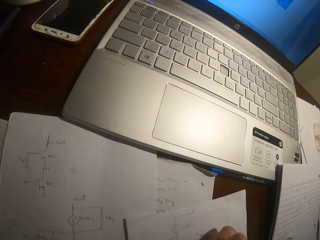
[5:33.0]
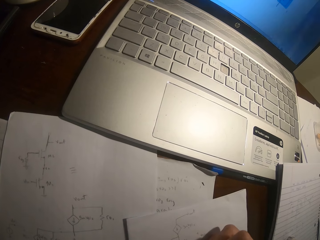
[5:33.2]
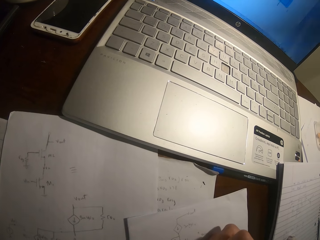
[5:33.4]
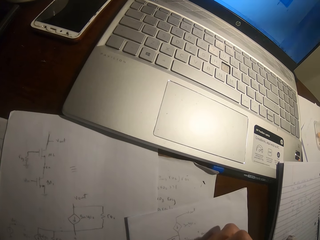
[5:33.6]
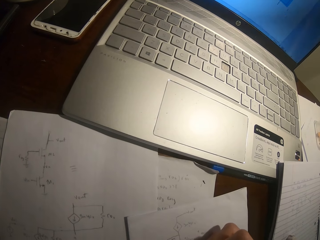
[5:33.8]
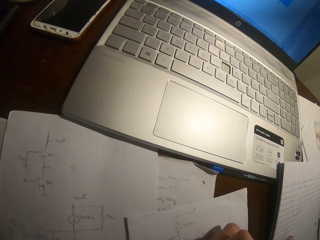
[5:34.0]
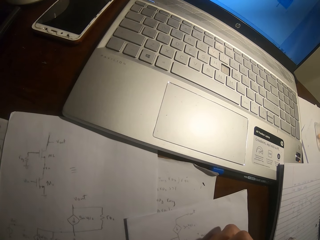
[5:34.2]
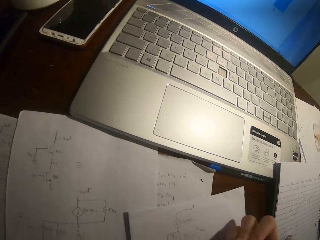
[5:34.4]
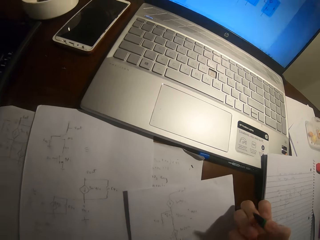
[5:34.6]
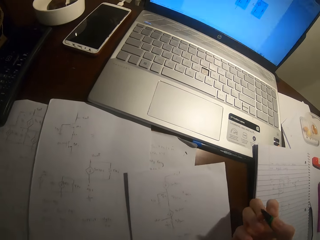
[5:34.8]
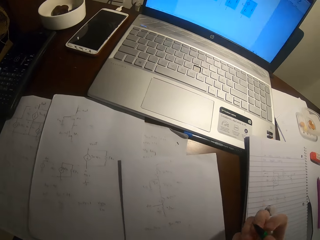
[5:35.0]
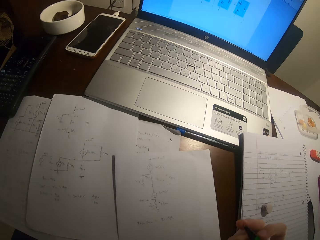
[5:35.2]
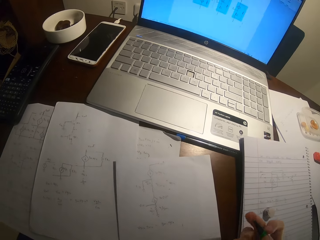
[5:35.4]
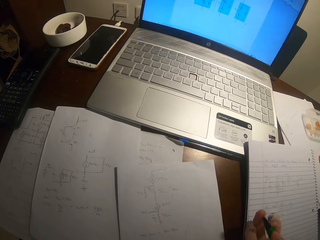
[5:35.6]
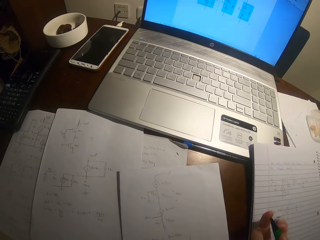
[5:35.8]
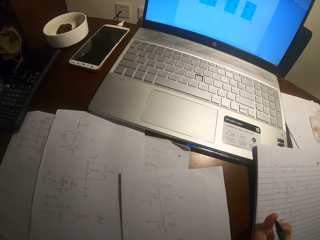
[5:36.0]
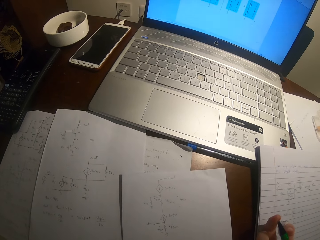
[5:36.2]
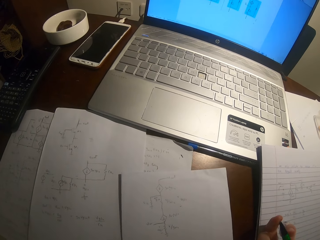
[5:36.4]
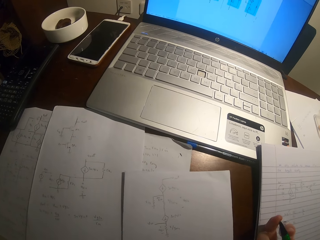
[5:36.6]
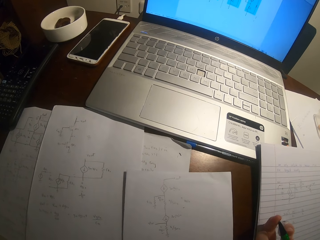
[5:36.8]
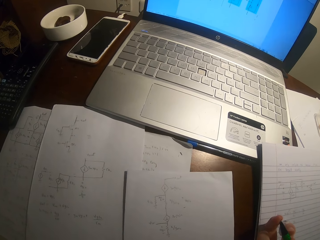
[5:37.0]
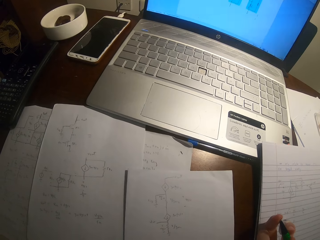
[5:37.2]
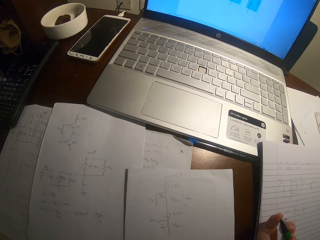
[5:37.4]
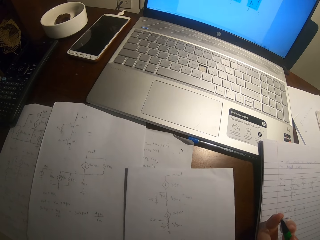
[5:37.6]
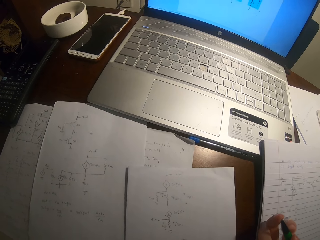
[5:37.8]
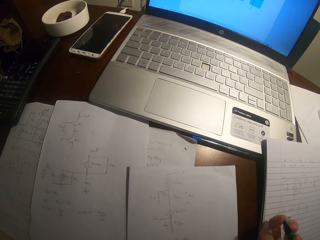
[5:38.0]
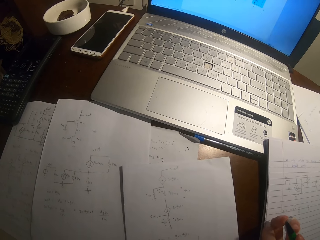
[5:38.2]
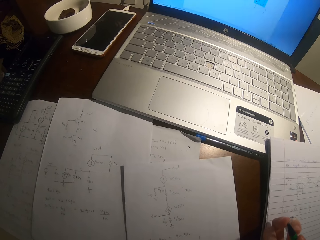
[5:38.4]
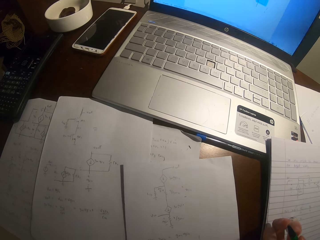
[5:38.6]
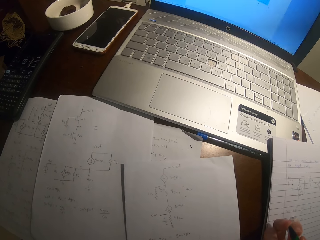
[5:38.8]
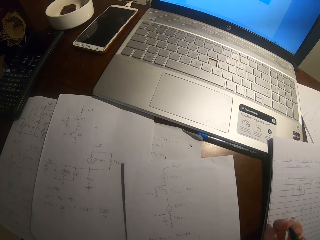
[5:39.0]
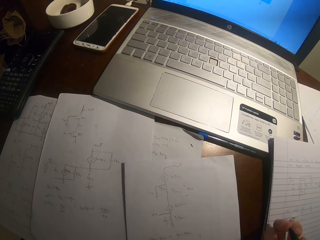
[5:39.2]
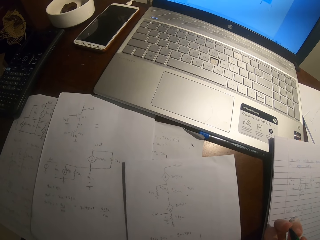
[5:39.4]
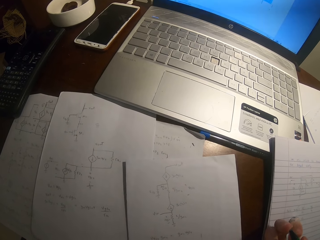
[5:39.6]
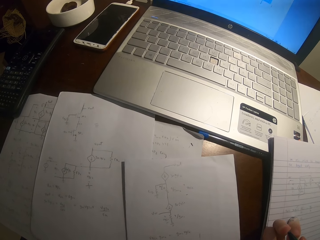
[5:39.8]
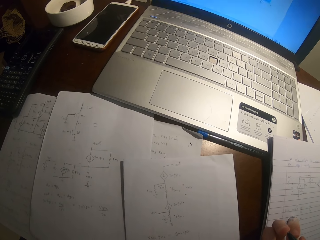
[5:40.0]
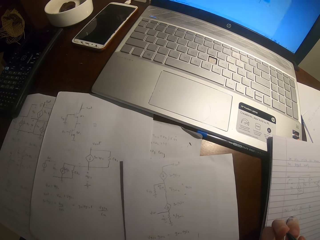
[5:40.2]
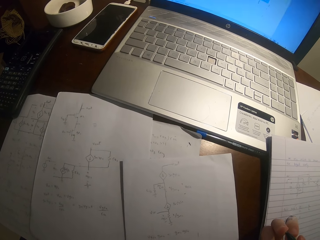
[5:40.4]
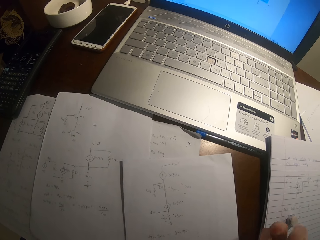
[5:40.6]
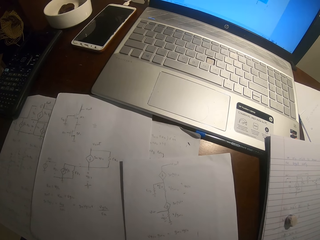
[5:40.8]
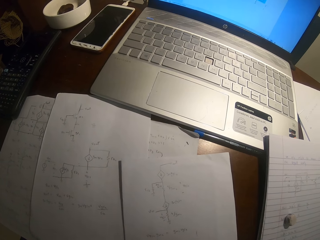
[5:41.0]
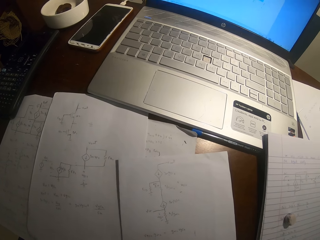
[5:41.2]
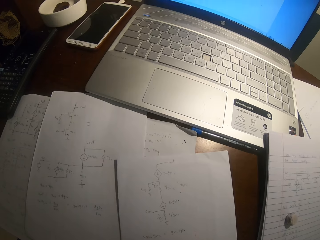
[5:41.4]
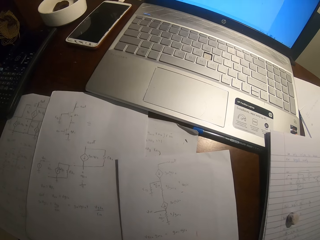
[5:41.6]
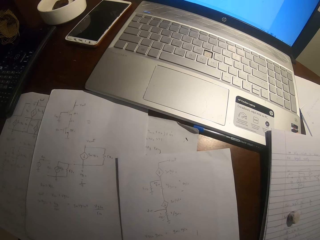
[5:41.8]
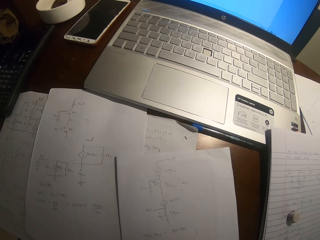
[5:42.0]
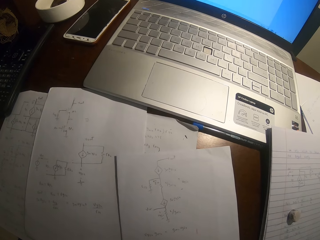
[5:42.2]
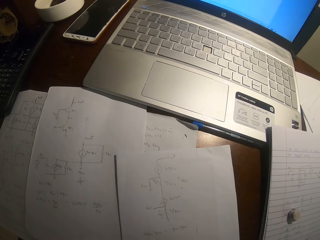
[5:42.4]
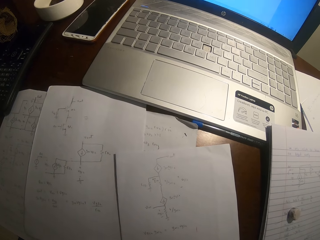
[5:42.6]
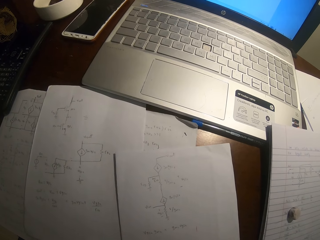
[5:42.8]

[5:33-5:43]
The camera wearer pulls the pen off the paper.

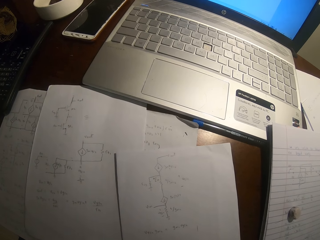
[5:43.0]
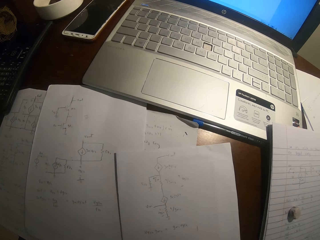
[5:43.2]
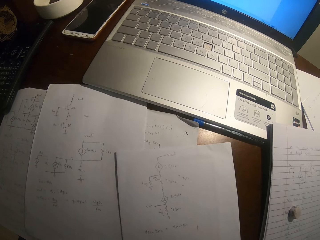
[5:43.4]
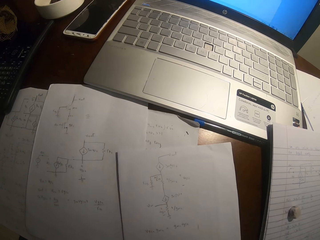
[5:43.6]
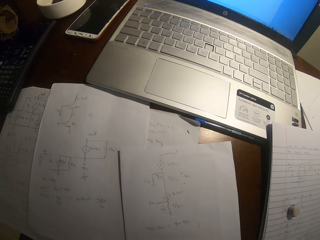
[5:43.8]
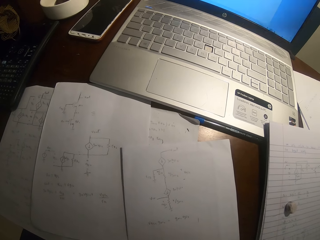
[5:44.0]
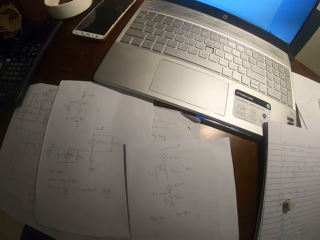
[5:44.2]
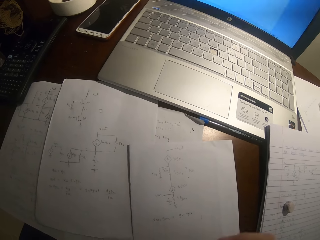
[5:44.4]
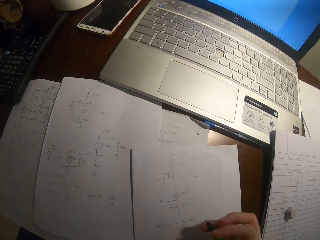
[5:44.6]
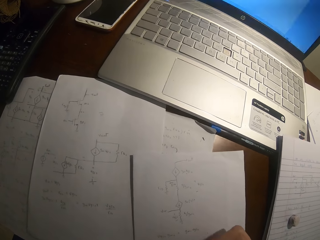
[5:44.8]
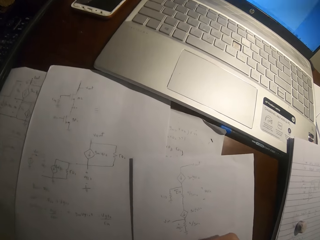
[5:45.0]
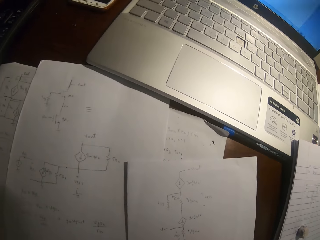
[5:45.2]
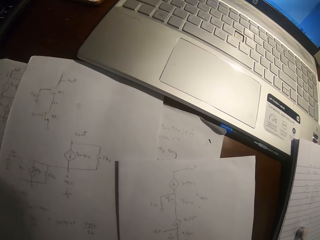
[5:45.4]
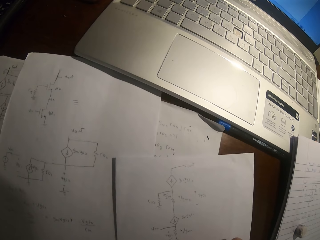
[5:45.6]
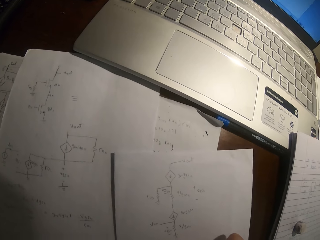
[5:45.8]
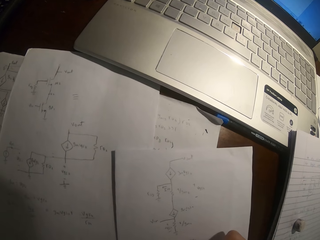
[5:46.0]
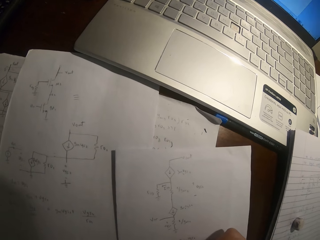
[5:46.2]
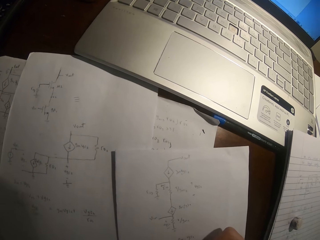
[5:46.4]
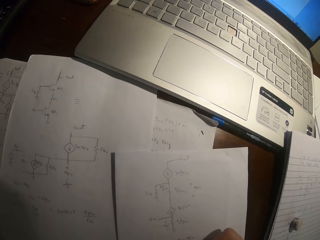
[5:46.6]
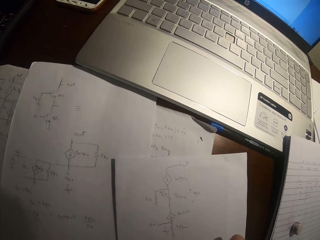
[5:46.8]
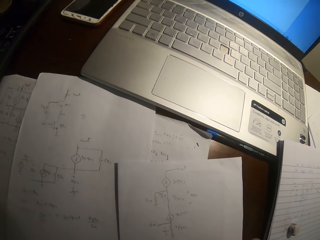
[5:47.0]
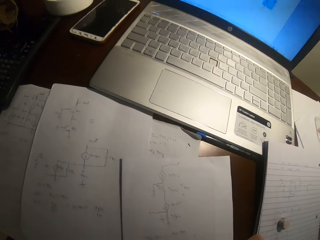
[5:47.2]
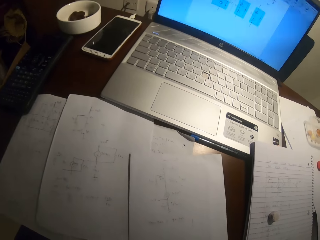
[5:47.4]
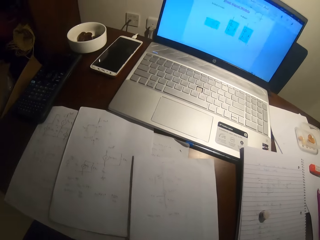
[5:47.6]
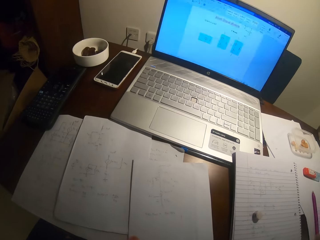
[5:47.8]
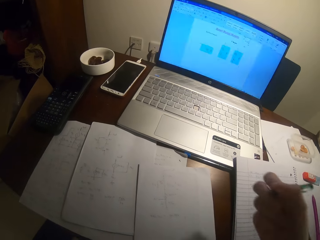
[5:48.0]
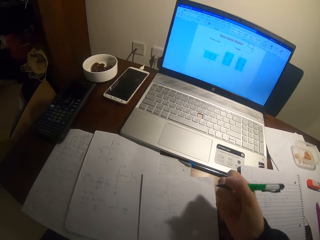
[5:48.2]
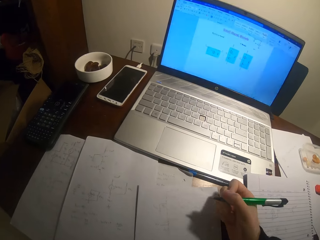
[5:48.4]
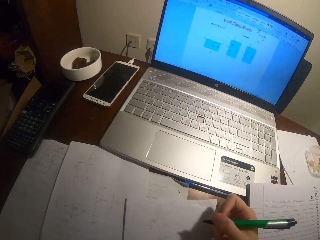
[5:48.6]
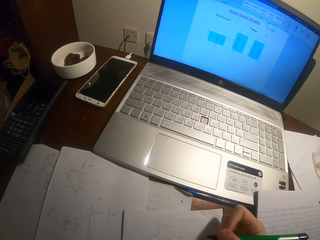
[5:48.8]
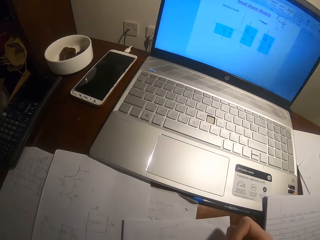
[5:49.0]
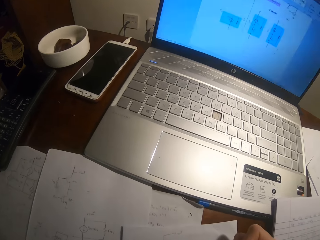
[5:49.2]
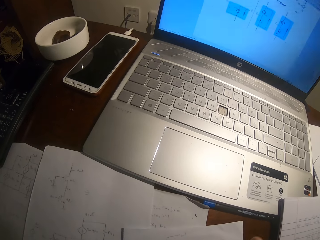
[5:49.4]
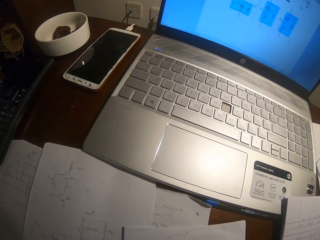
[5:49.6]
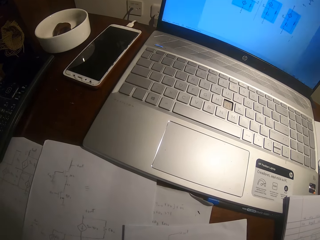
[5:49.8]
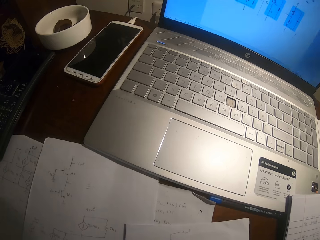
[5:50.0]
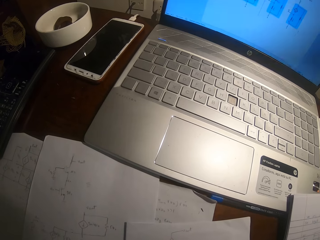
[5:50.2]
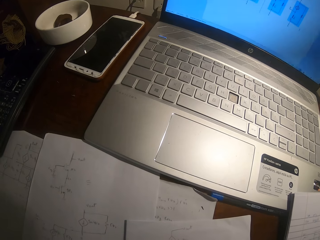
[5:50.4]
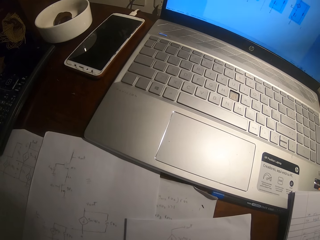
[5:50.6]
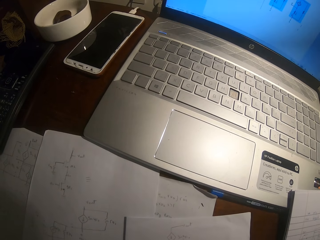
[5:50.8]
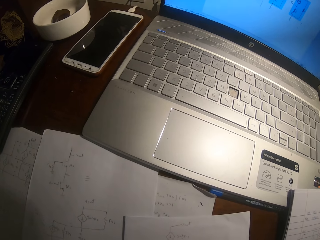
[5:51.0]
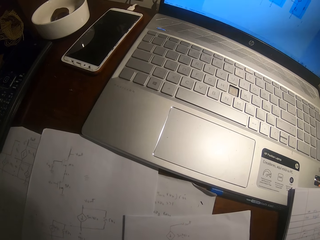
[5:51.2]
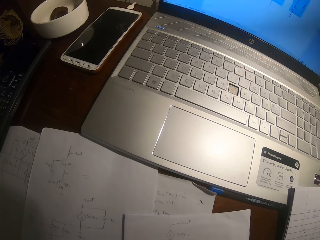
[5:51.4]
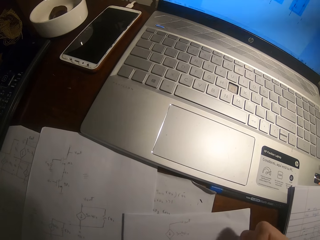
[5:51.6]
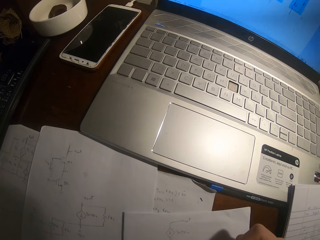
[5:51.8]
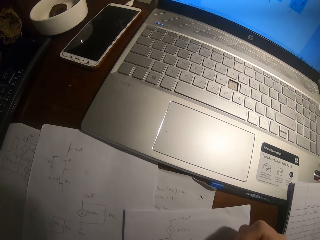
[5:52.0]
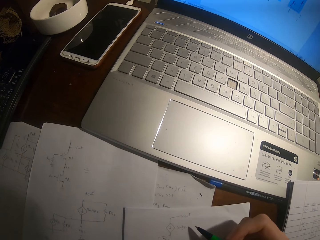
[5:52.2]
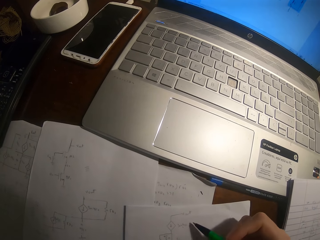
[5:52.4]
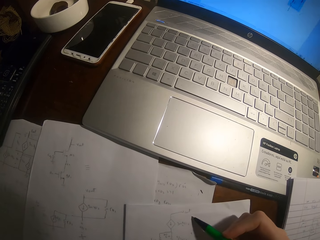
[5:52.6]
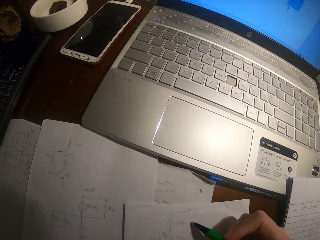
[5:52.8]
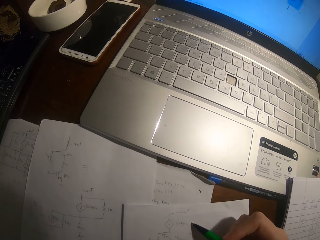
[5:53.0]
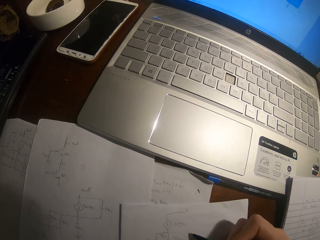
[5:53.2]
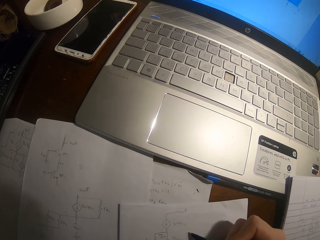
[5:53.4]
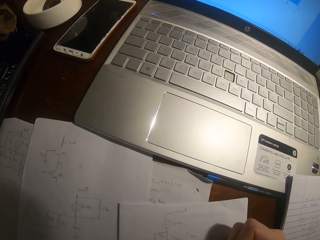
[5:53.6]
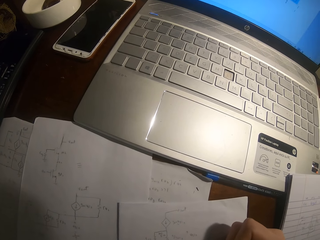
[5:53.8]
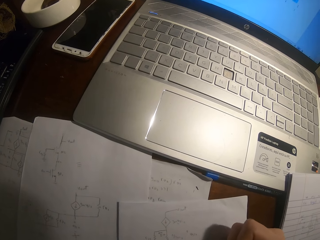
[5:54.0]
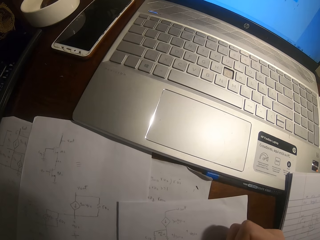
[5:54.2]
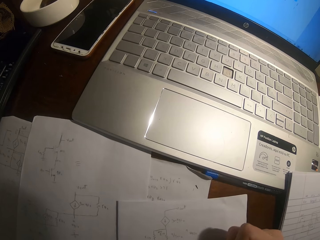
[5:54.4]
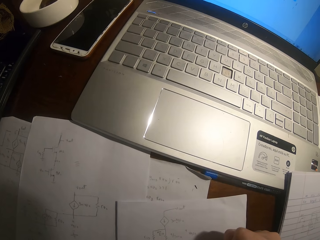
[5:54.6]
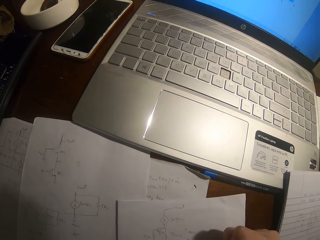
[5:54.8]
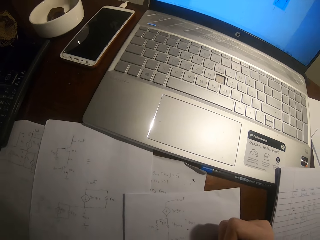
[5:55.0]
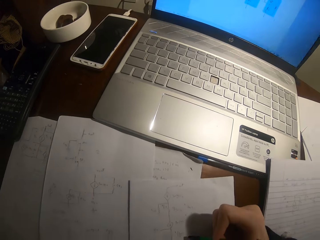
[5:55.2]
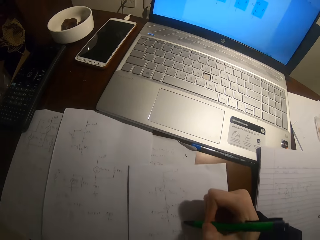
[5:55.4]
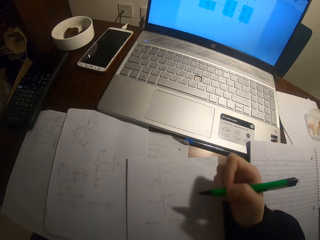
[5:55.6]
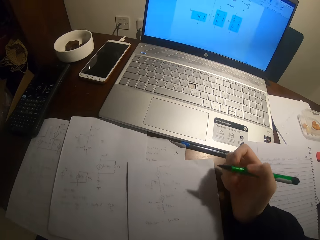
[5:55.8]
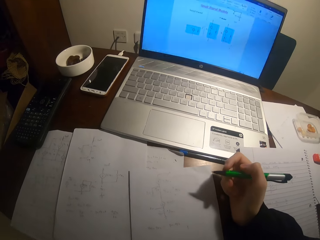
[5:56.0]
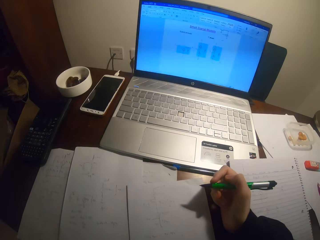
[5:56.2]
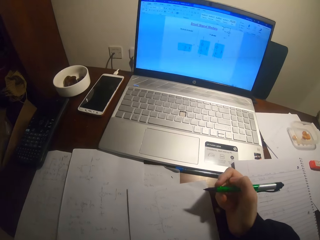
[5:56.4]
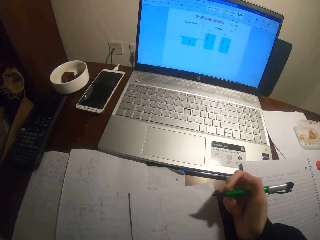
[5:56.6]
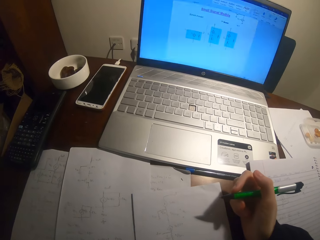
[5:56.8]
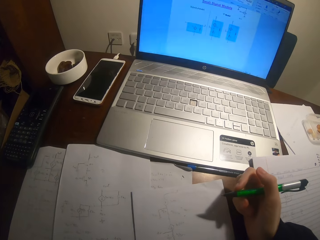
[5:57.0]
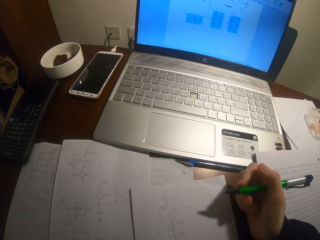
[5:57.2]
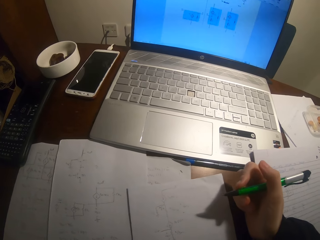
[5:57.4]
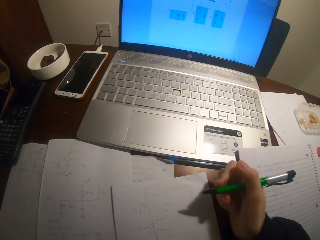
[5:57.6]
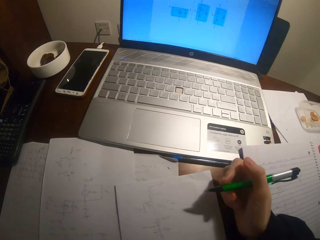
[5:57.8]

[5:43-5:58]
The camera wearer writes on a paper with a pen. They pull the pen off the paper. They write on the paper with the pen. They pull the pen off the paper.
